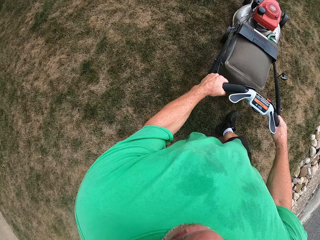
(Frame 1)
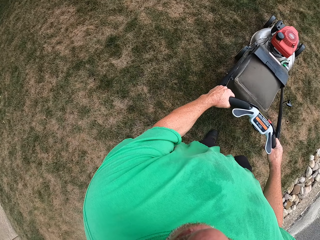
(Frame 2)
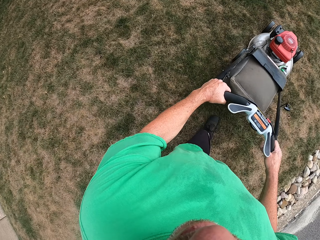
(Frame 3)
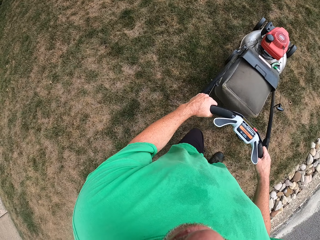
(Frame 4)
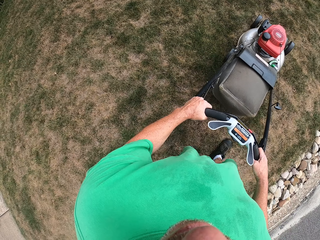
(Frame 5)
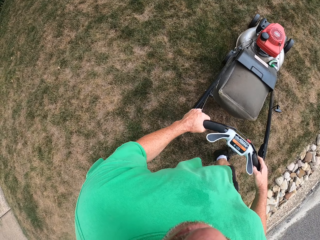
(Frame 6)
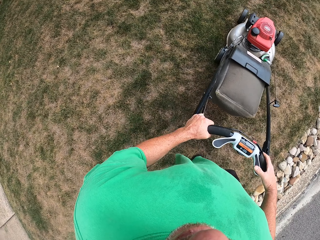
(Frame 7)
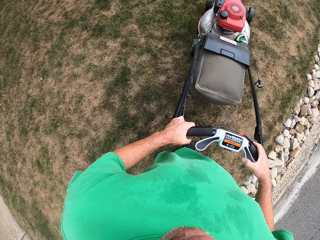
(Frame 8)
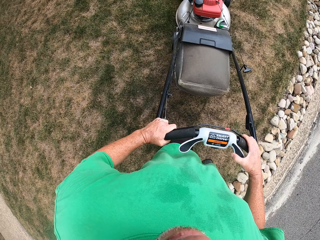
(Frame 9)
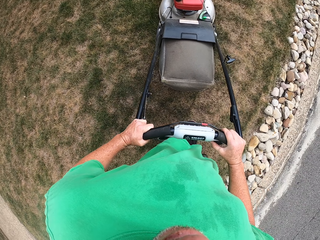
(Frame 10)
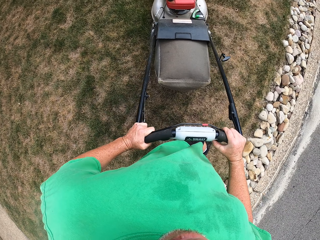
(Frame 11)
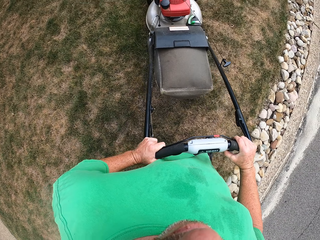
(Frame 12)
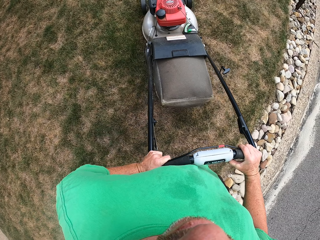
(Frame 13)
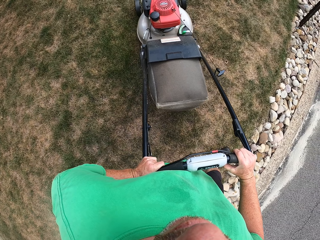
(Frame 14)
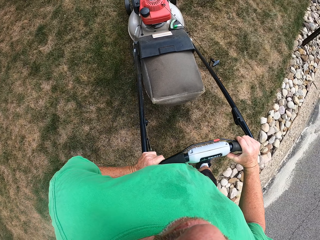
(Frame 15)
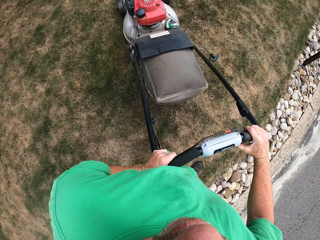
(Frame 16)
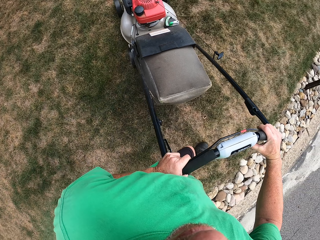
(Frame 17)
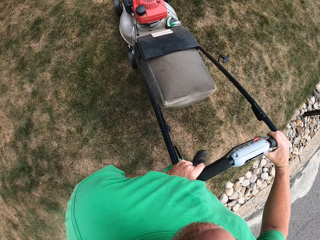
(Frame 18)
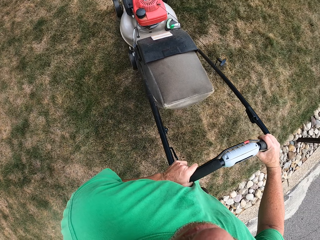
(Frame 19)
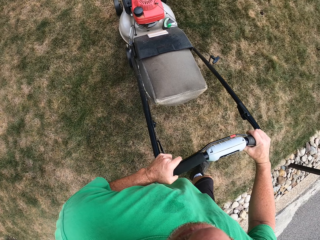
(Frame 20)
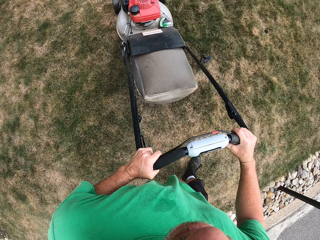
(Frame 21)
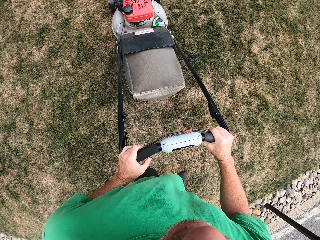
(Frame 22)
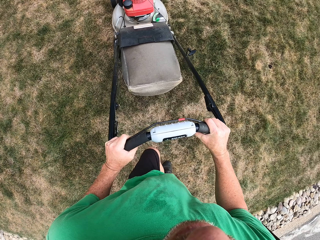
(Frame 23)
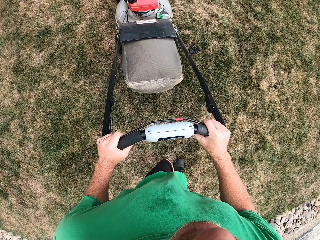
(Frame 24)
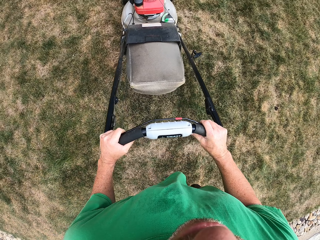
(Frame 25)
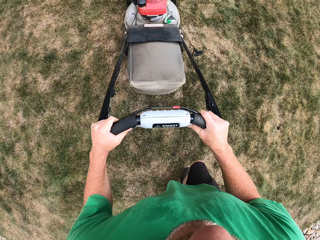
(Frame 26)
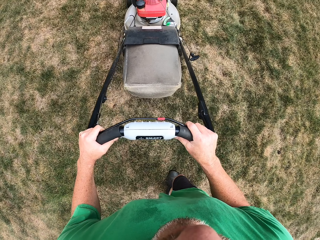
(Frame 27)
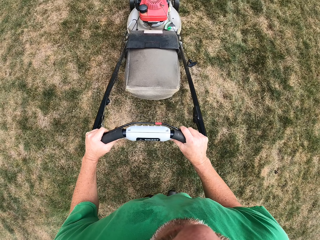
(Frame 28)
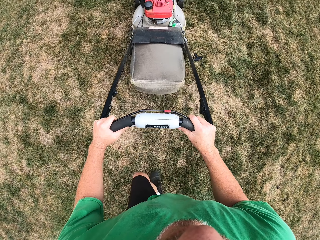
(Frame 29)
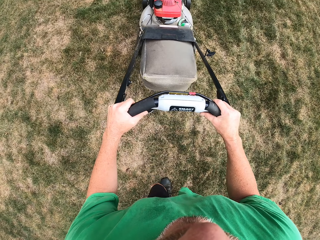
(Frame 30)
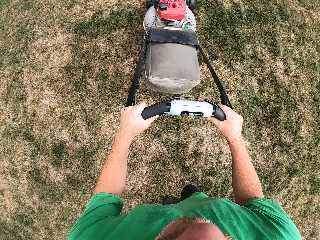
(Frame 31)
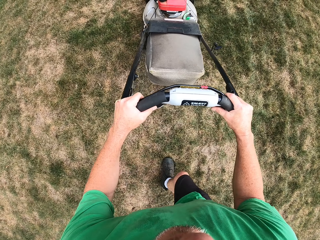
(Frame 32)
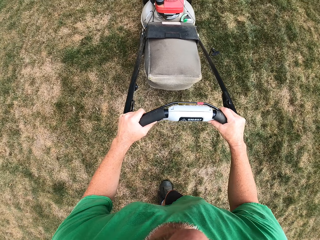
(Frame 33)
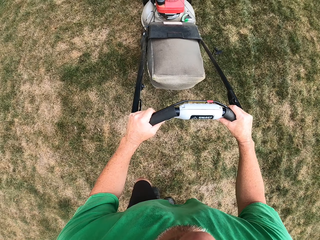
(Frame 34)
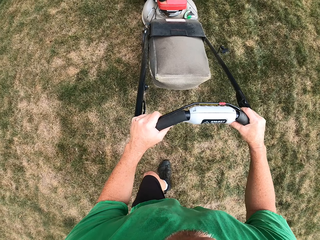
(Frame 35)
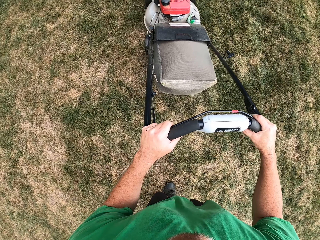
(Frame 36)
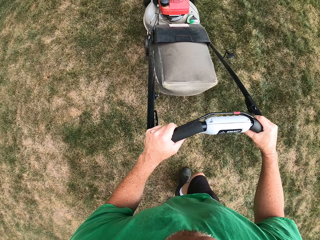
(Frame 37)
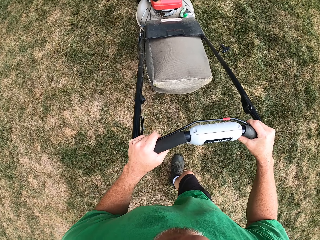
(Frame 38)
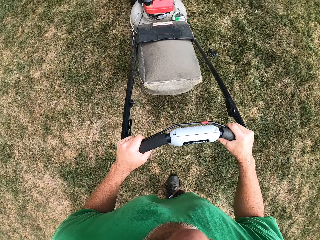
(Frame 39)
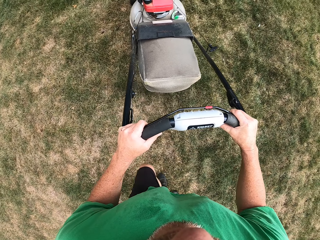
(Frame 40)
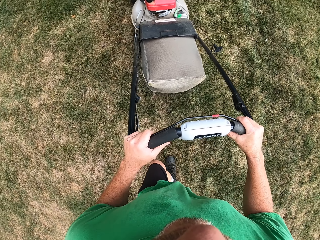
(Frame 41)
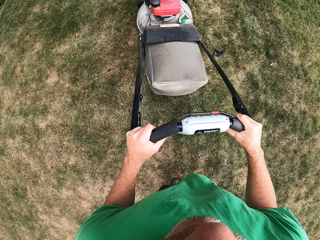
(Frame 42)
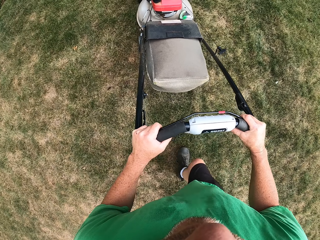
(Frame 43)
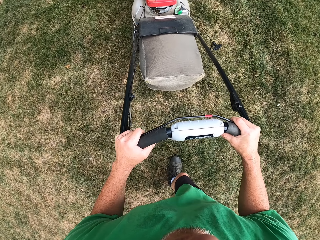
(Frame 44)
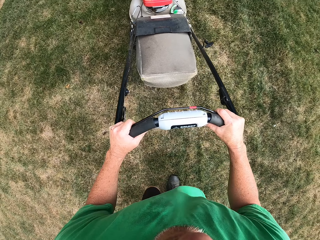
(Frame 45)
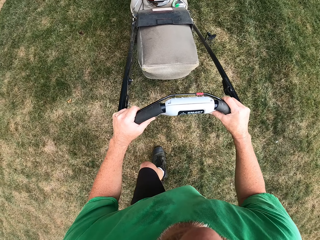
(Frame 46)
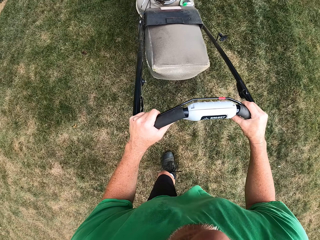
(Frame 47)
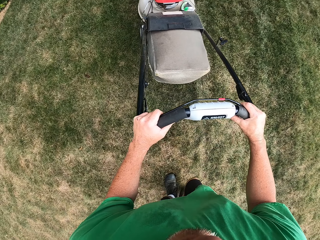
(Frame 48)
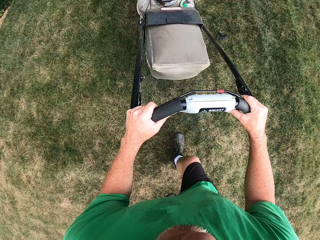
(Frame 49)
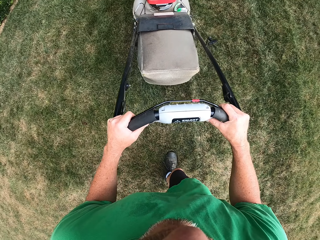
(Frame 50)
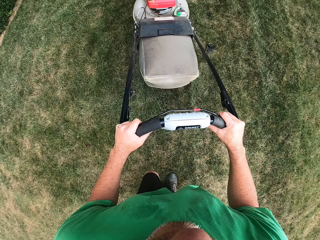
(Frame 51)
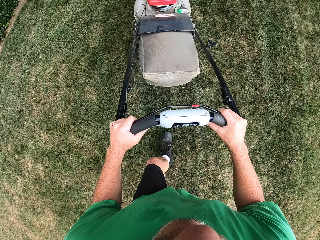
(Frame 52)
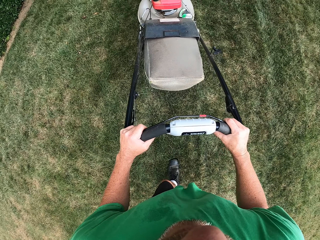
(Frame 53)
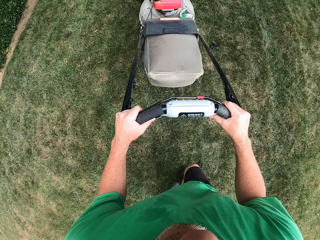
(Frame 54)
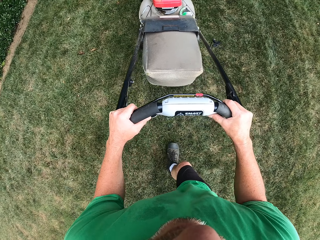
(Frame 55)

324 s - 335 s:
The camera wearer stands. They walk with a lawn mower.

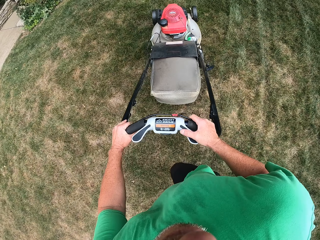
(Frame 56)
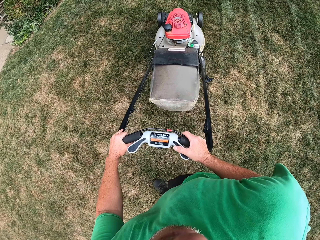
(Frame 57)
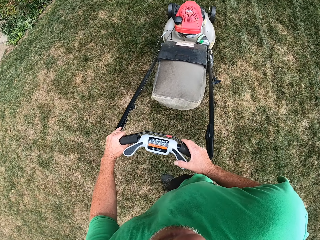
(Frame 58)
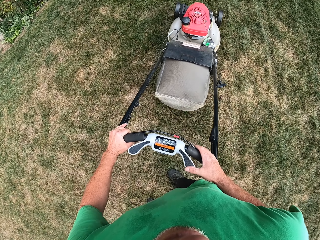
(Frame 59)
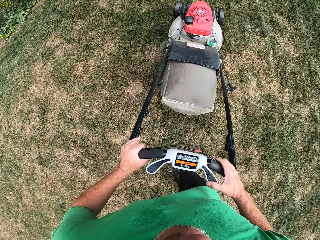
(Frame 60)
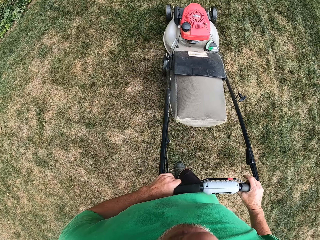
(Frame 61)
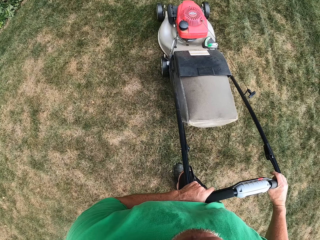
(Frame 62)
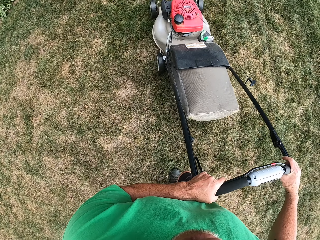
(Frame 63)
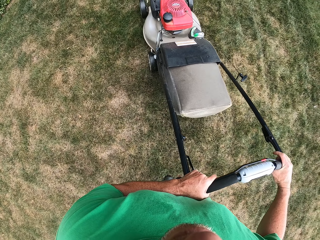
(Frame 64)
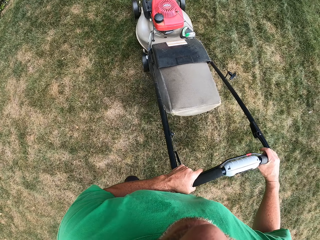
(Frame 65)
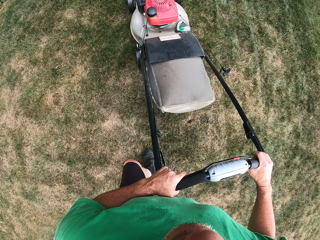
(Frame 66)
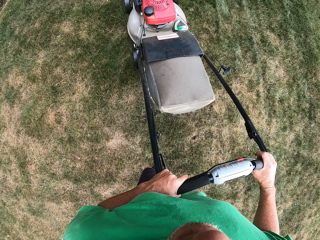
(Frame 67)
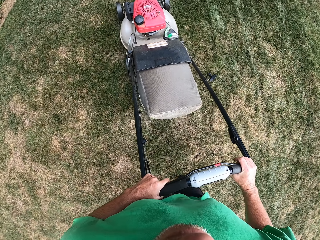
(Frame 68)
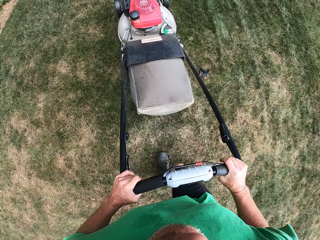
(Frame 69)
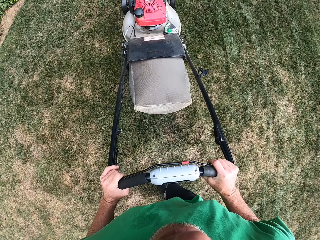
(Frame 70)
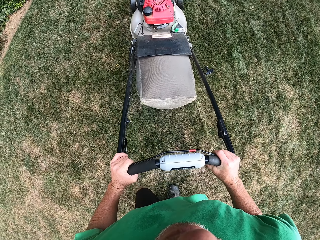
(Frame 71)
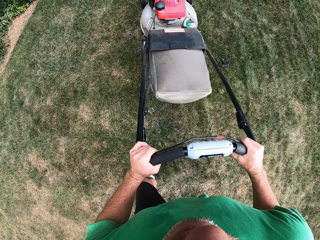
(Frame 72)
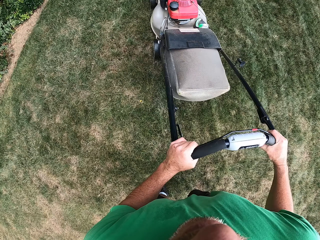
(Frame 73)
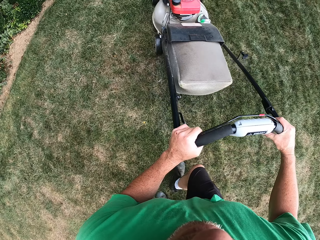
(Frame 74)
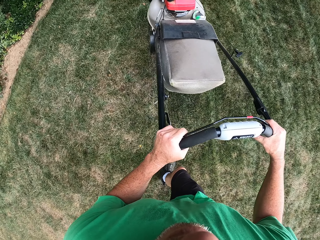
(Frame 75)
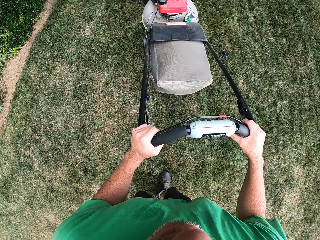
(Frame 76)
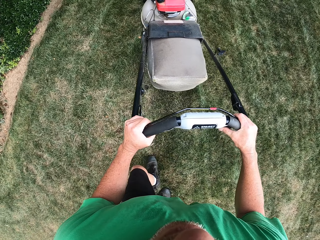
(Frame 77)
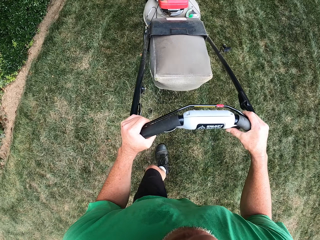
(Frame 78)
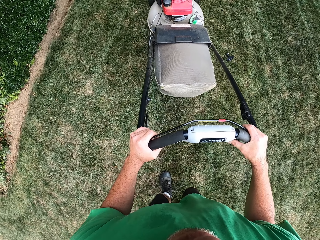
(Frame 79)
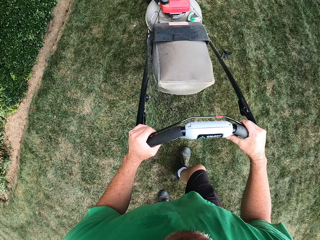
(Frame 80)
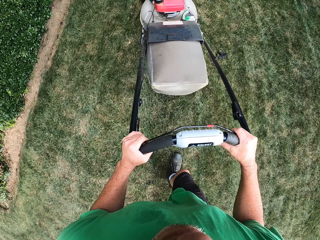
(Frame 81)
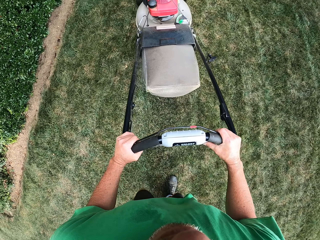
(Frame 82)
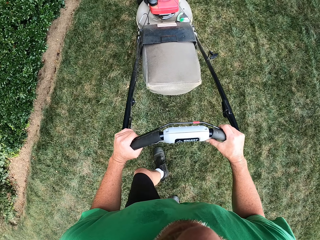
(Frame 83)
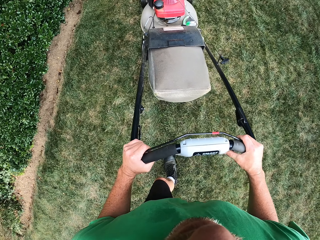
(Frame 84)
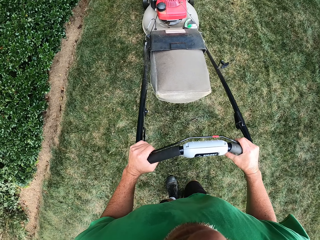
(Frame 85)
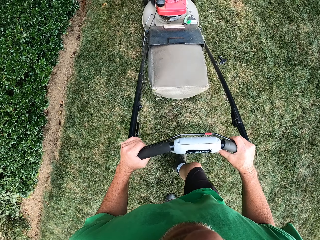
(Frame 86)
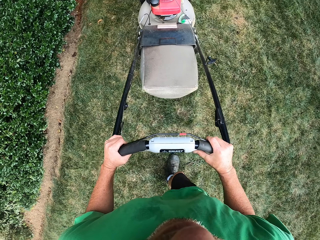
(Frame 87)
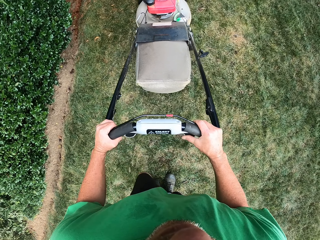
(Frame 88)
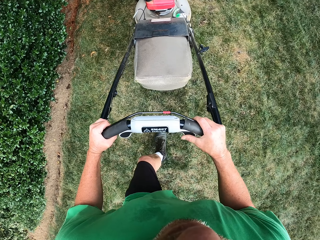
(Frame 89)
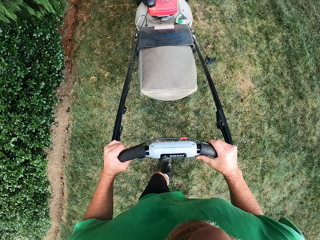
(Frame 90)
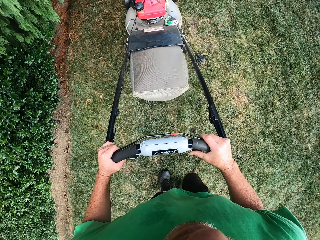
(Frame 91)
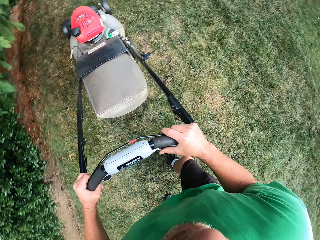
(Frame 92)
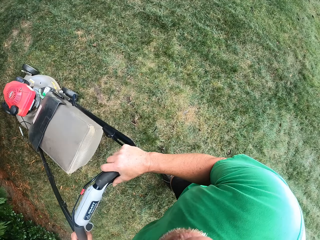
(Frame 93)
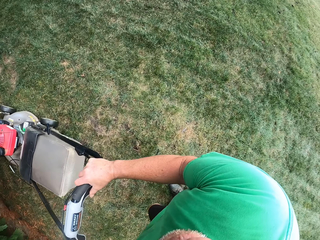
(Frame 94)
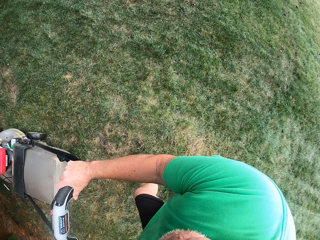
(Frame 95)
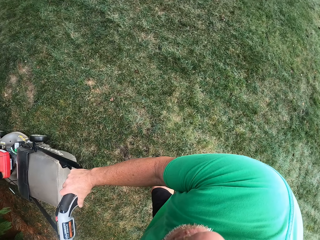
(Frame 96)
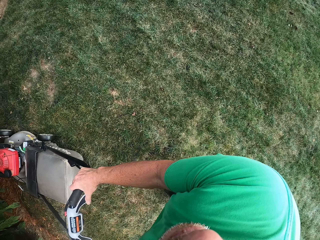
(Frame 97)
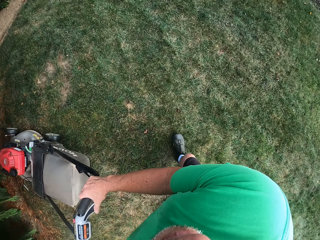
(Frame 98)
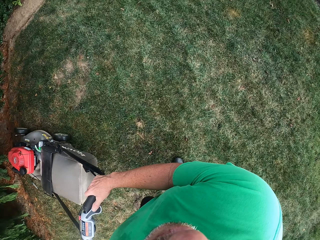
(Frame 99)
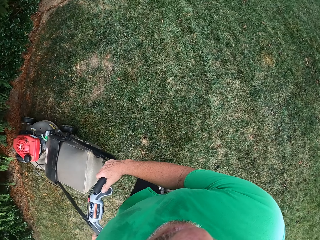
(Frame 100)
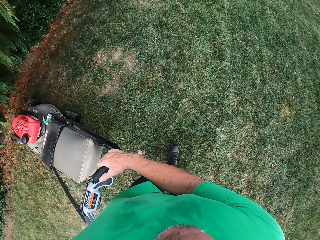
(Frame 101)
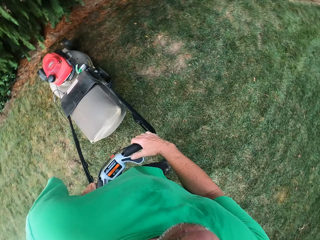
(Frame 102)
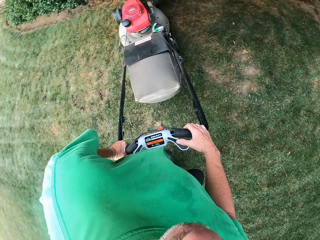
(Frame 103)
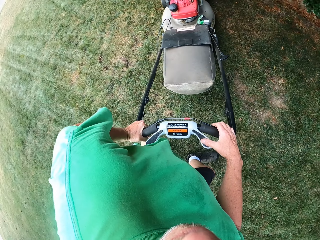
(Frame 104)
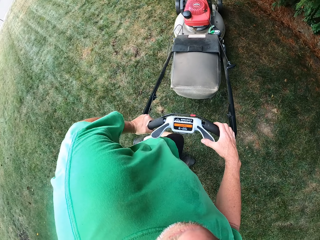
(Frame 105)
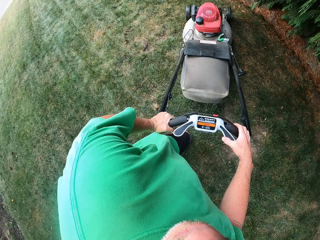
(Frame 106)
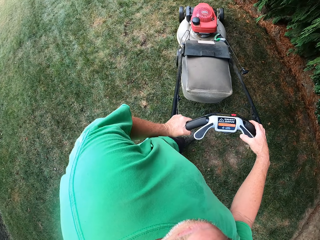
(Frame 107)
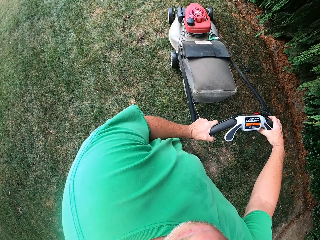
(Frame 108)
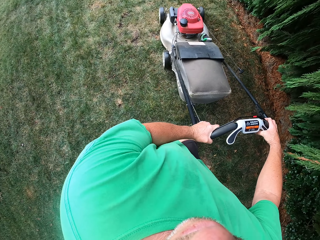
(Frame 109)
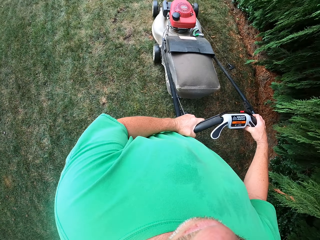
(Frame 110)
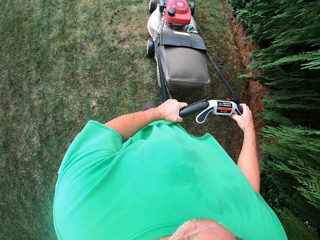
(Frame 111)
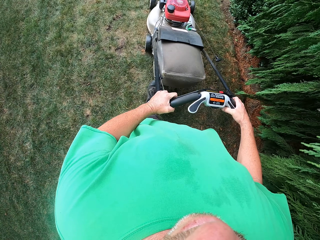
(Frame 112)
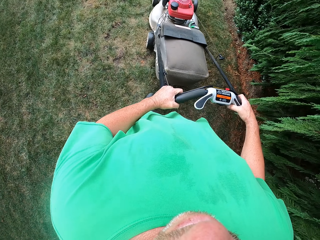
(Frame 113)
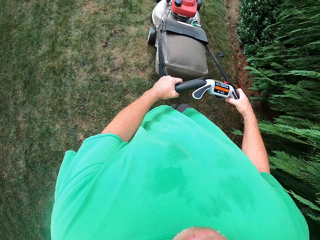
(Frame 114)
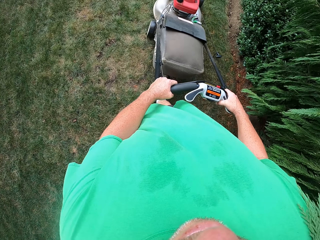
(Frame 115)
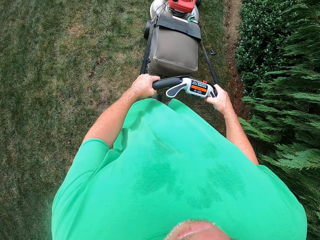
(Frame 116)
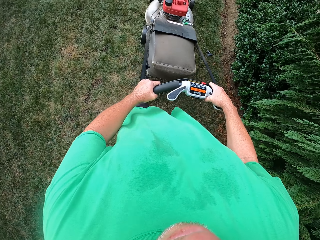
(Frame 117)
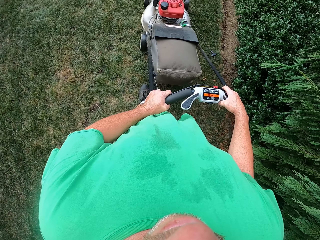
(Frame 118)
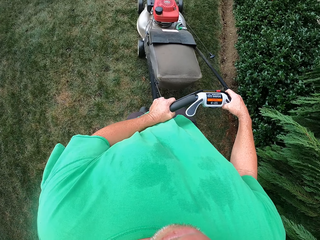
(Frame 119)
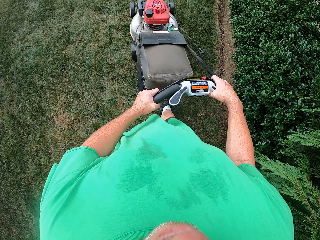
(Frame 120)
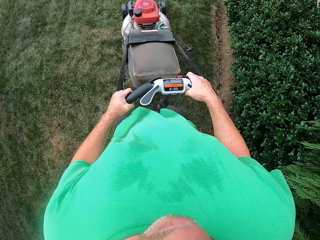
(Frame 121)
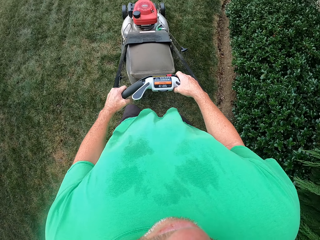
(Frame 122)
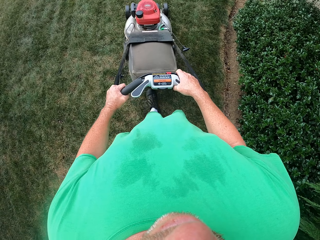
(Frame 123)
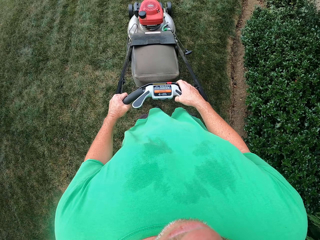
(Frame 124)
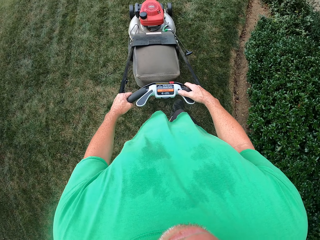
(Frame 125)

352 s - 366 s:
The camera wearer stands. They walk with a lawn mower.
